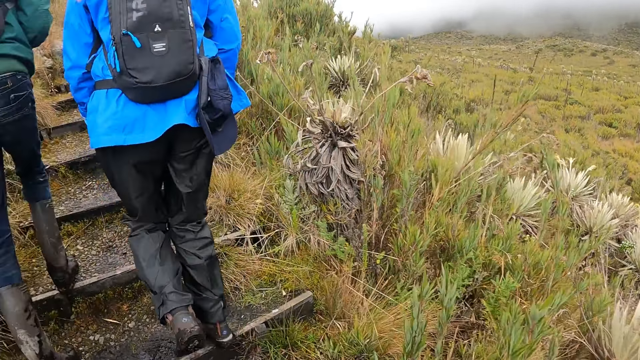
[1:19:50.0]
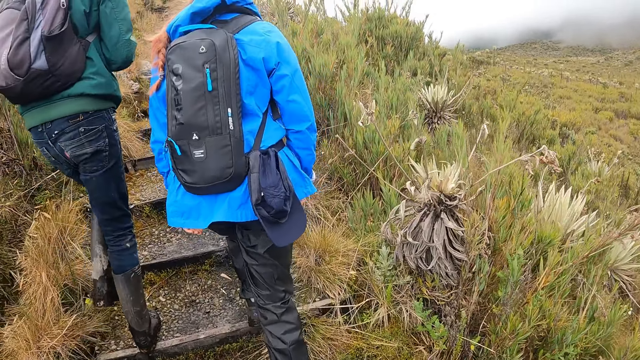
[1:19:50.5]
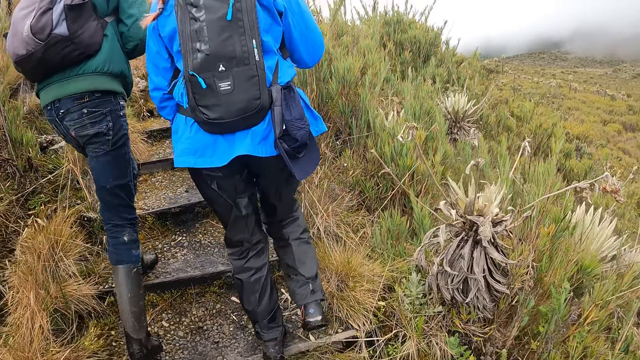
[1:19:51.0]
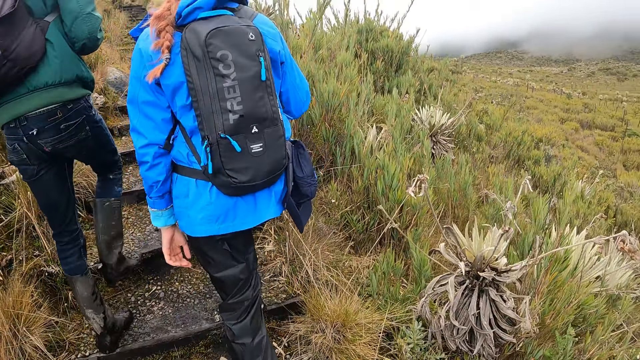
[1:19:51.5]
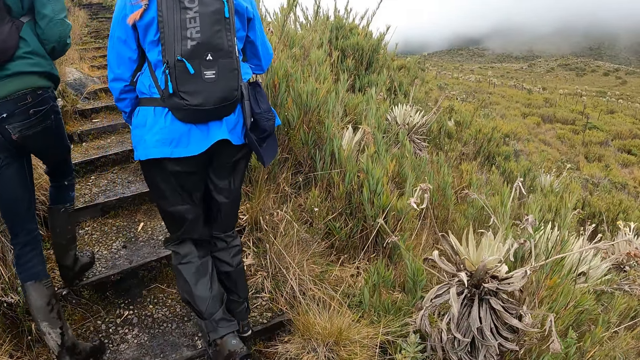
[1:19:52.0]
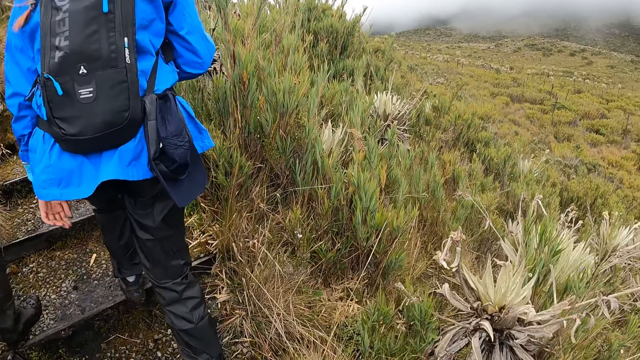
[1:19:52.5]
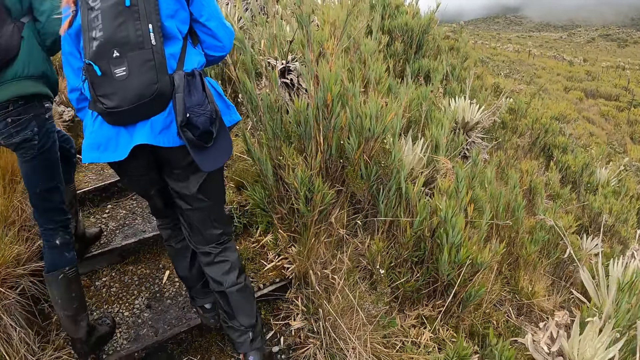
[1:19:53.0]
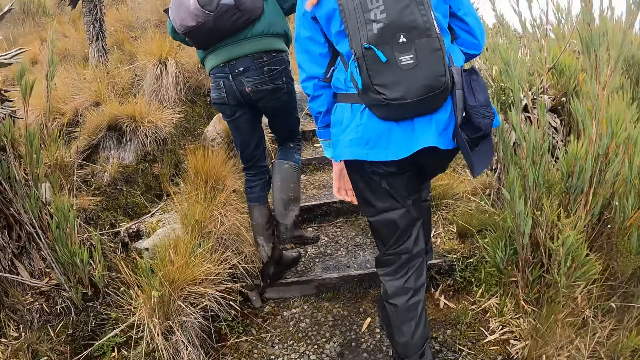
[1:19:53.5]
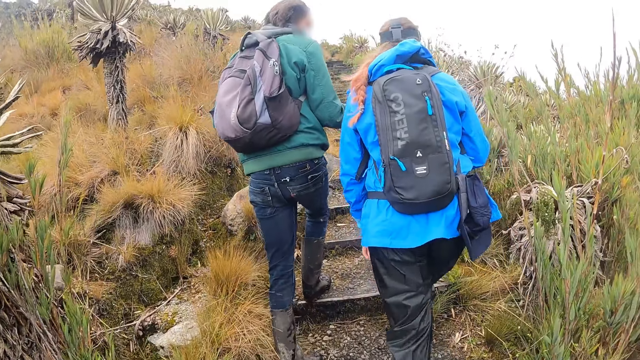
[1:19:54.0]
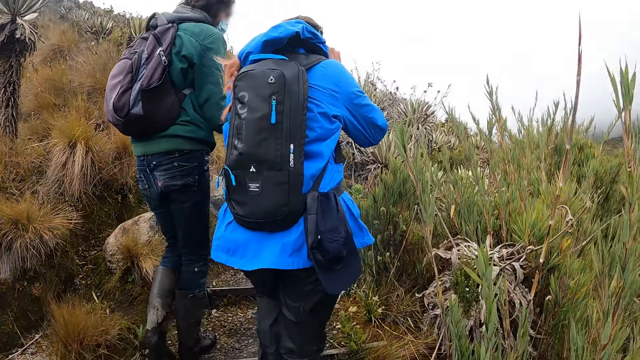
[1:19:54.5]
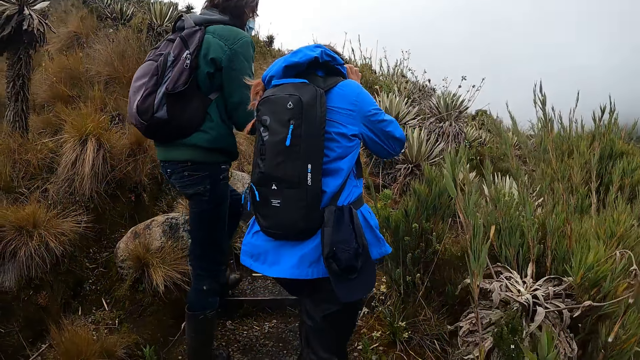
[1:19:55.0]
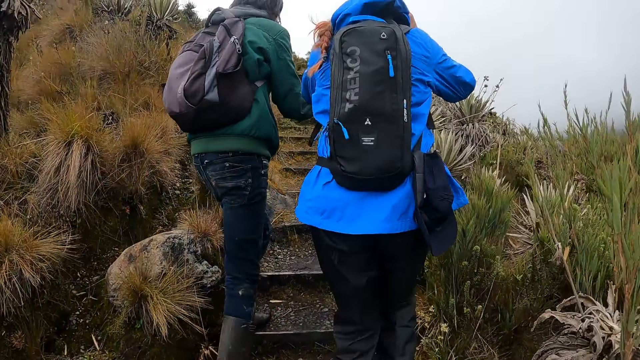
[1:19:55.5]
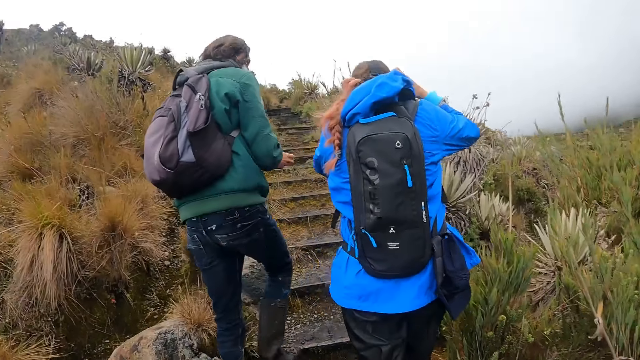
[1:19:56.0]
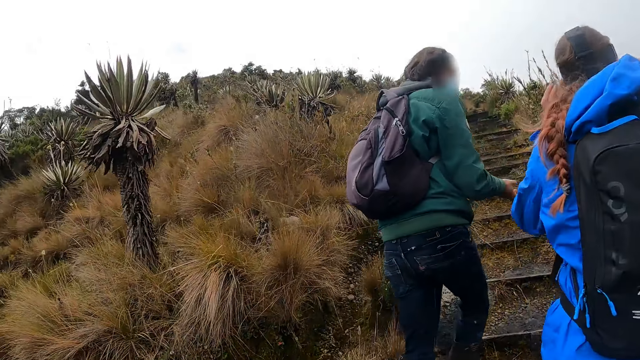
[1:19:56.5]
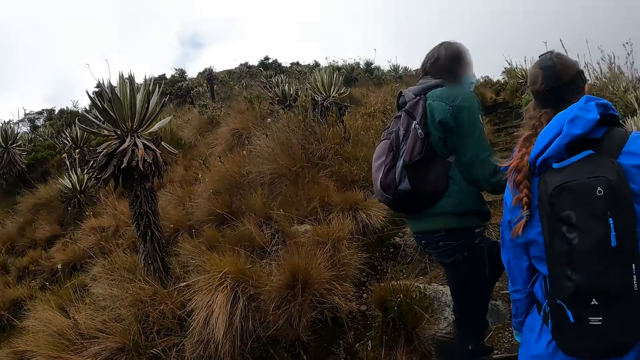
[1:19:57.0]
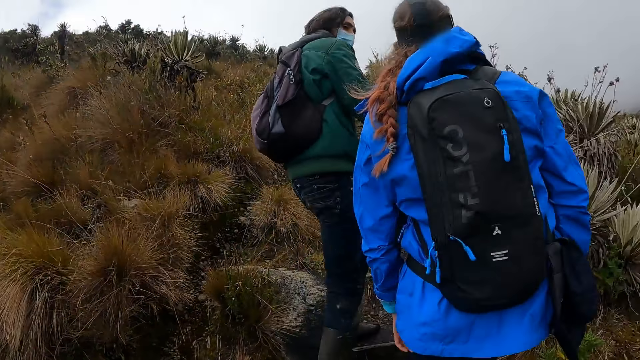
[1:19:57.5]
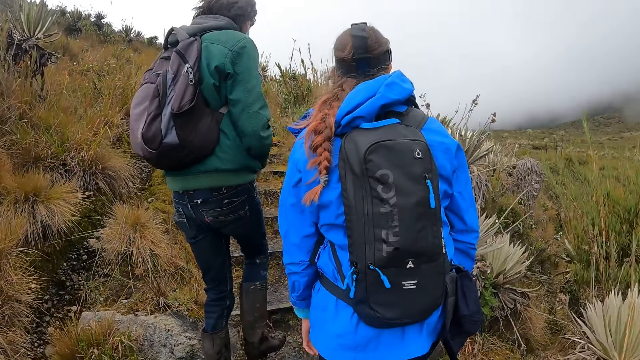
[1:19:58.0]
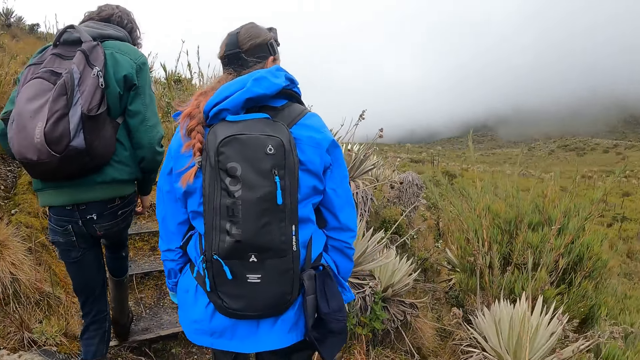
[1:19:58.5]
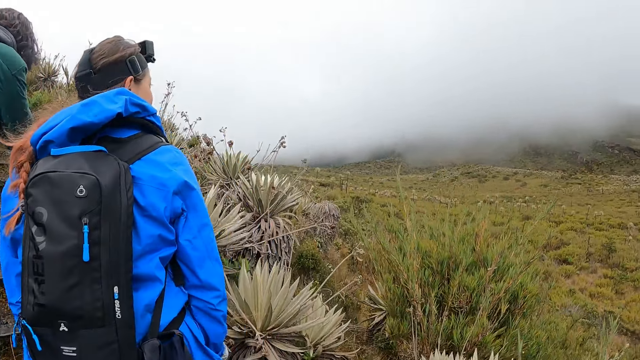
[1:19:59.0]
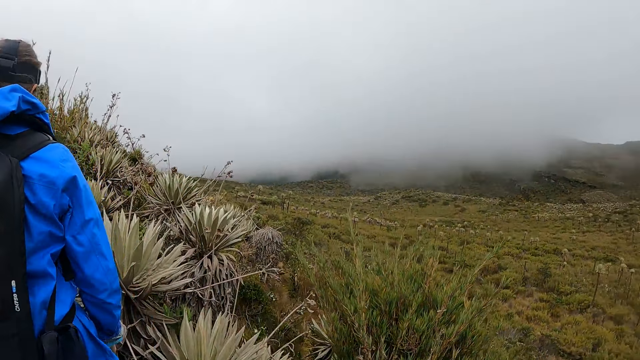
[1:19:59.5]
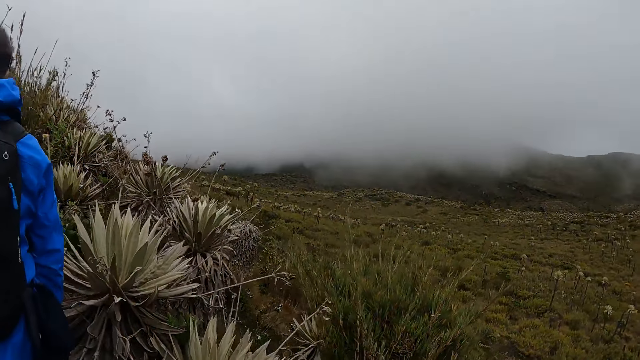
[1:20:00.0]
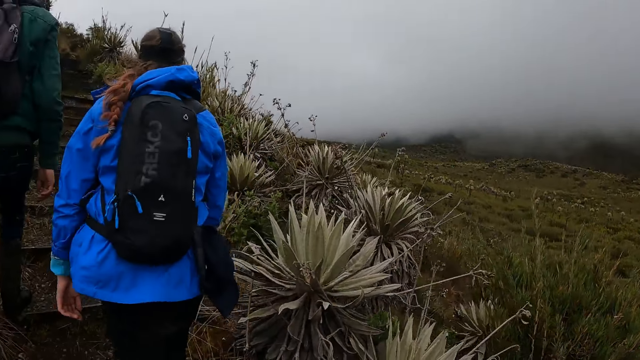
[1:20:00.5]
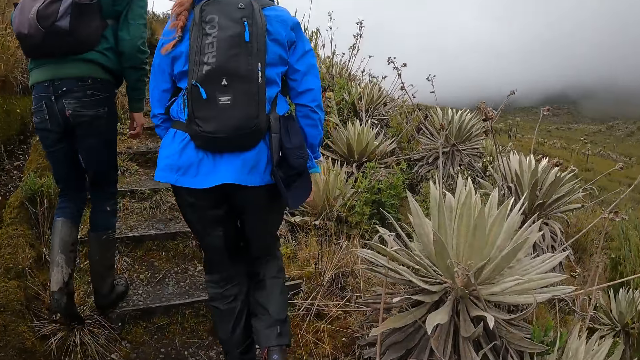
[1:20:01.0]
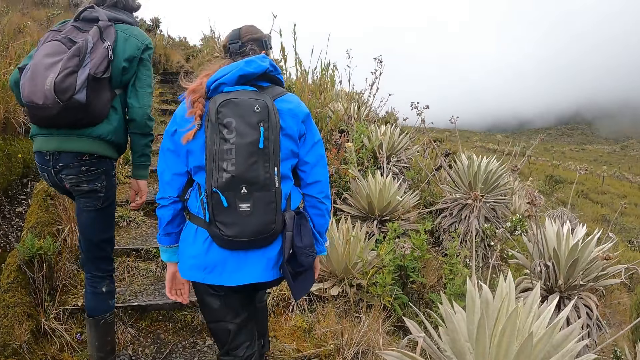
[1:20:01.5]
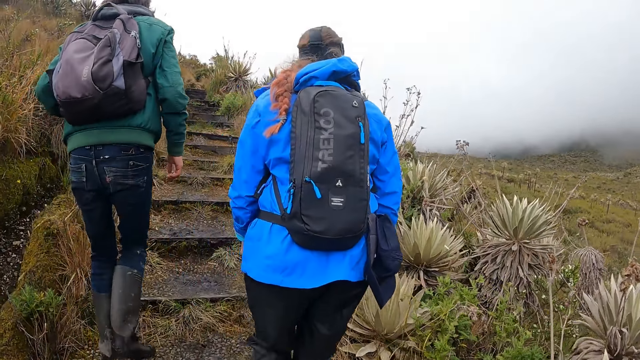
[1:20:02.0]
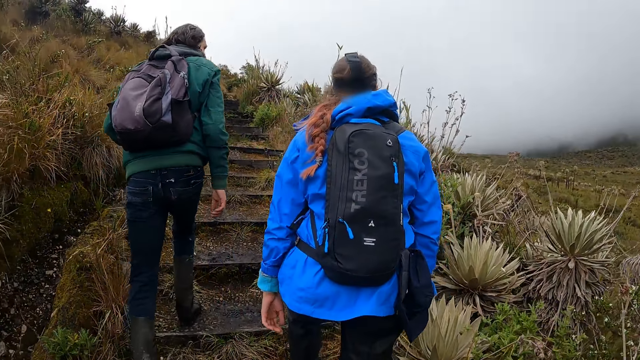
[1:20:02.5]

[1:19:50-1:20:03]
The camera wearer walks on the steps and looks around.

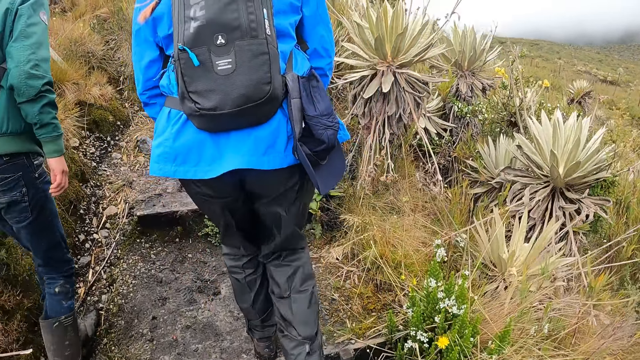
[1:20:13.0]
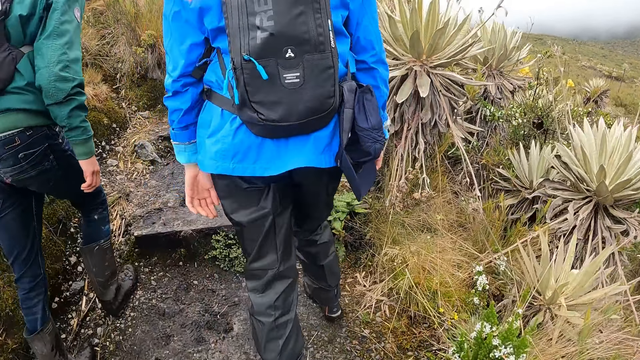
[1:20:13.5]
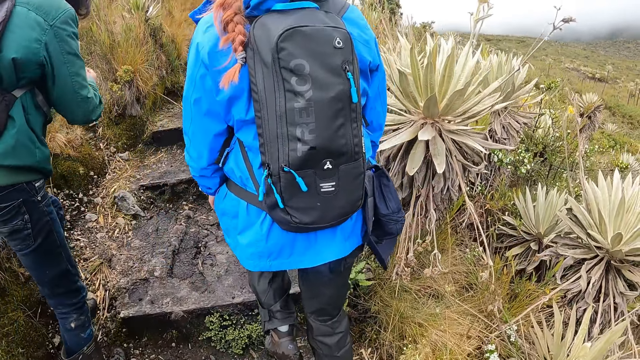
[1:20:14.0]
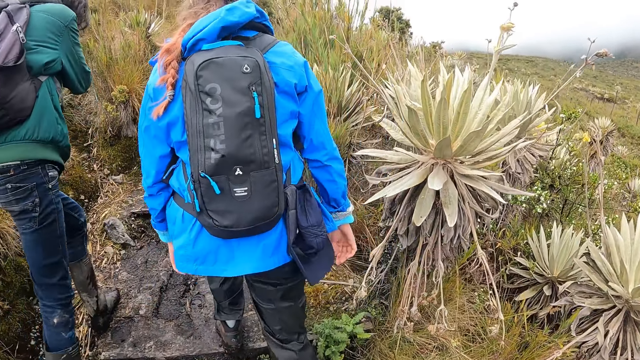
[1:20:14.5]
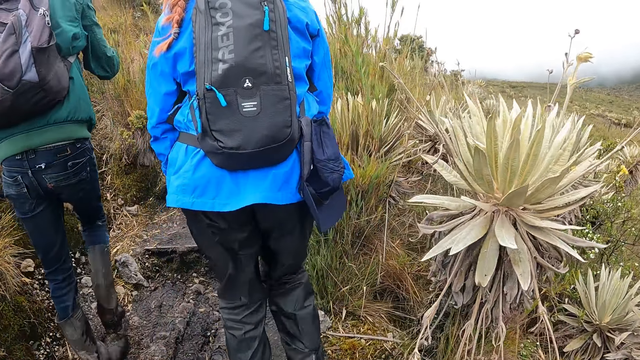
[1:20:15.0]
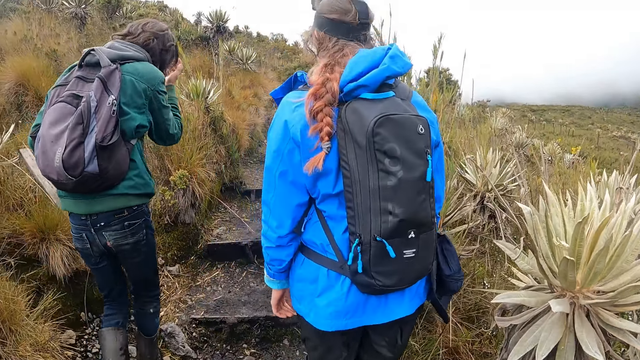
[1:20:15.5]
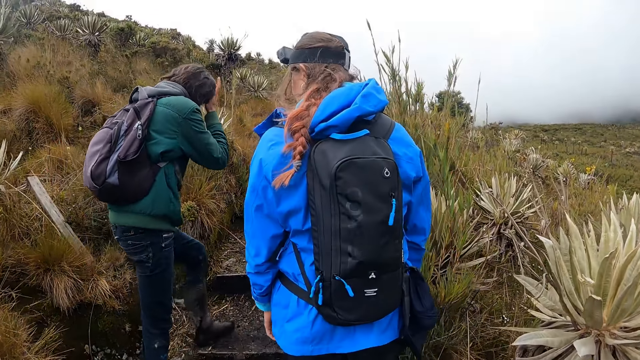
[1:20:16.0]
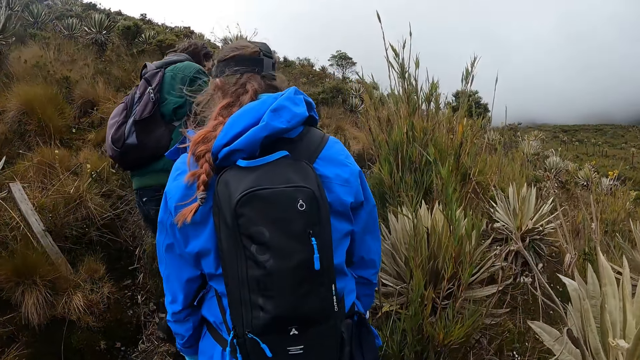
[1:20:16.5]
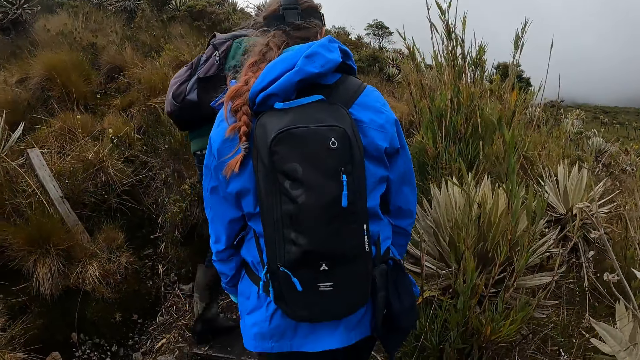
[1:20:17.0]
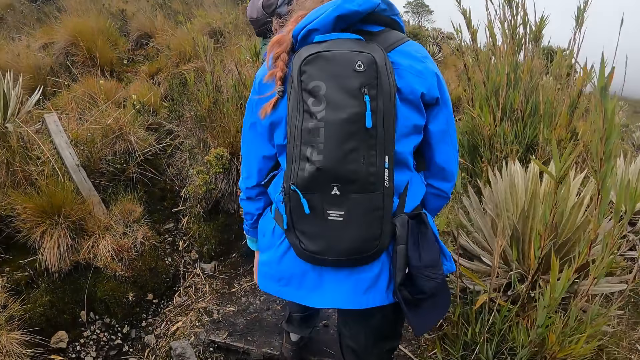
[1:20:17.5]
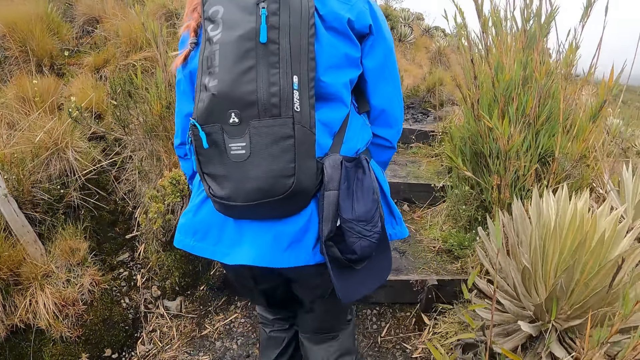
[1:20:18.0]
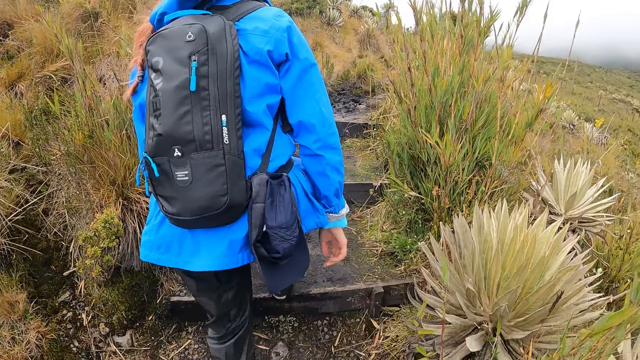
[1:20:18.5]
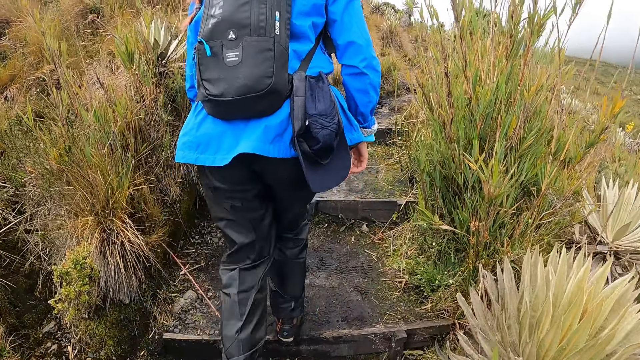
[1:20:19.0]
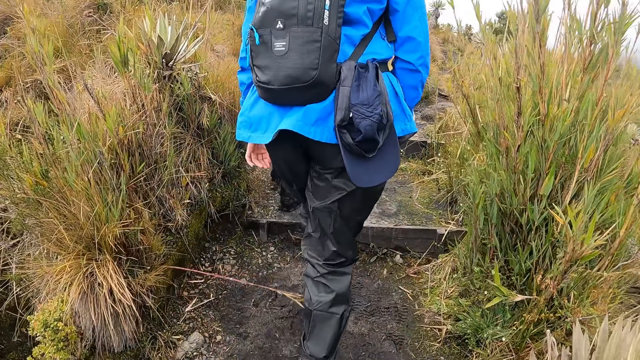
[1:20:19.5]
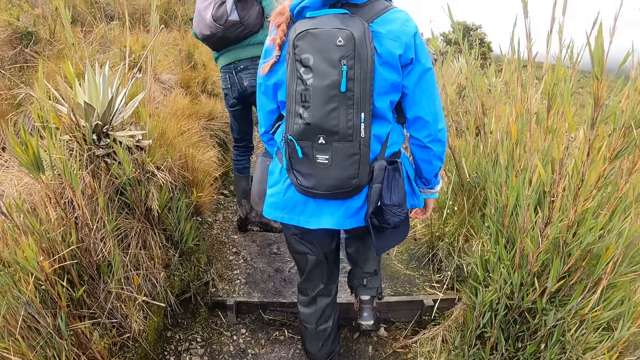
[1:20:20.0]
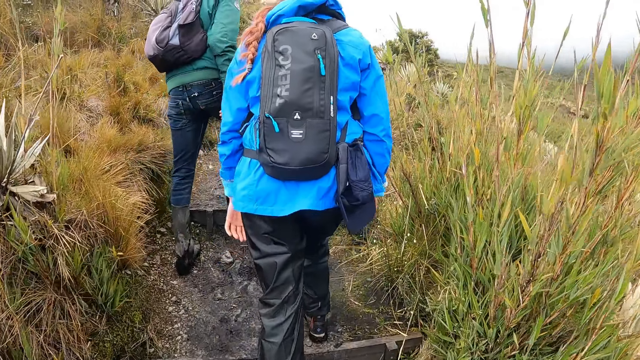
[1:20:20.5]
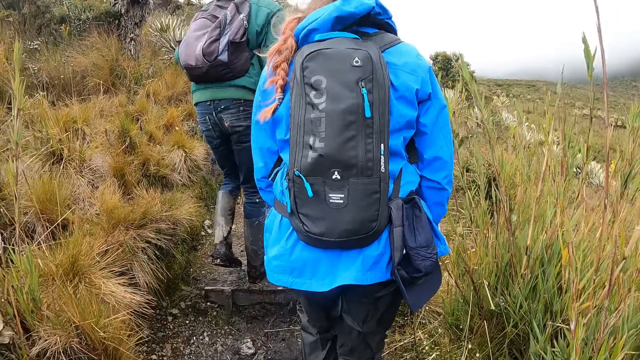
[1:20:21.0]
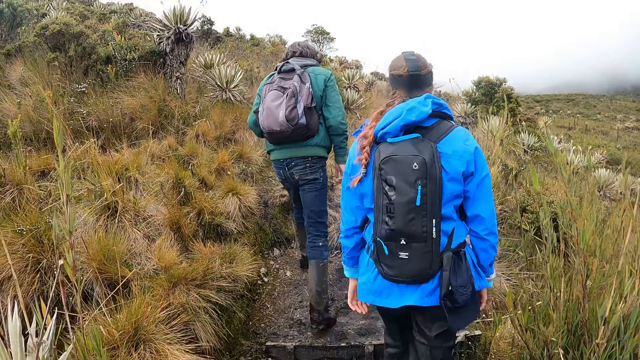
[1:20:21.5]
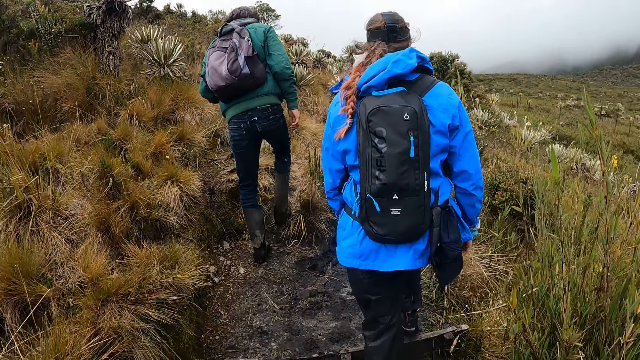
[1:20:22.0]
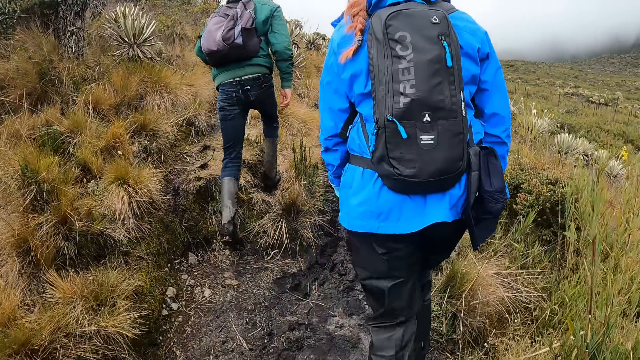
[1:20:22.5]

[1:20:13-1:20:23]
A man flips his hair with his right hand.
